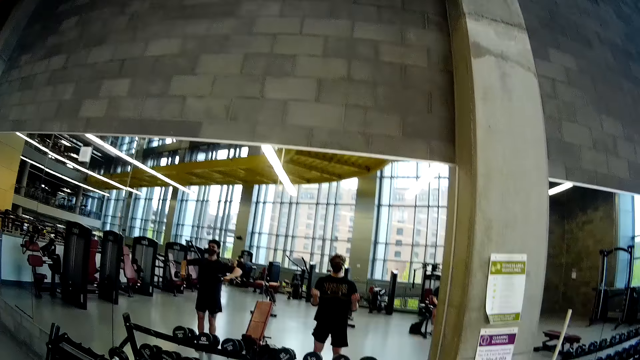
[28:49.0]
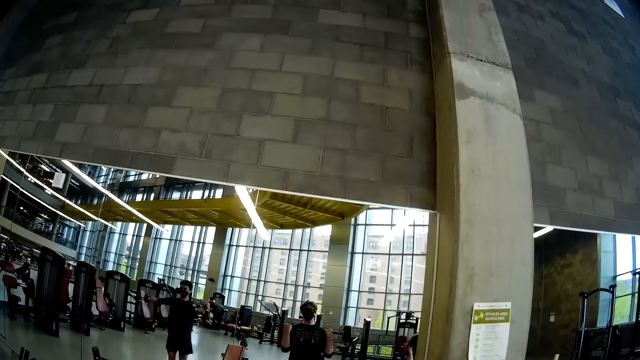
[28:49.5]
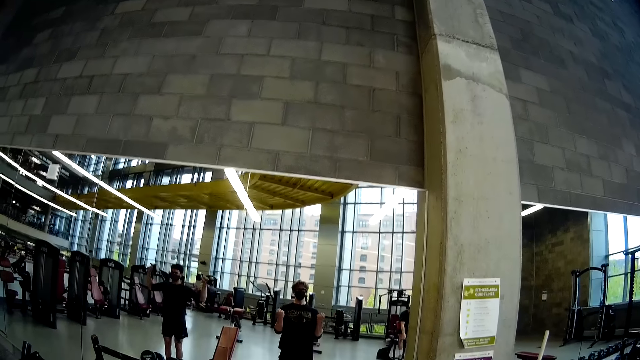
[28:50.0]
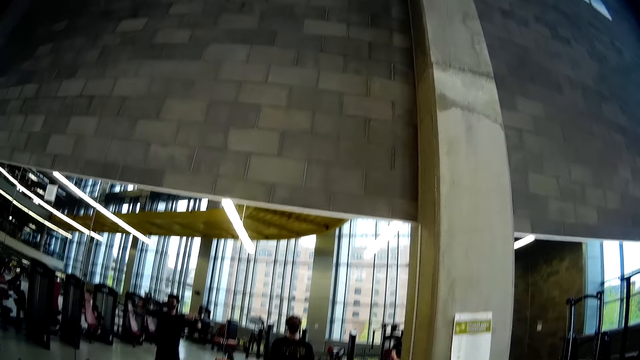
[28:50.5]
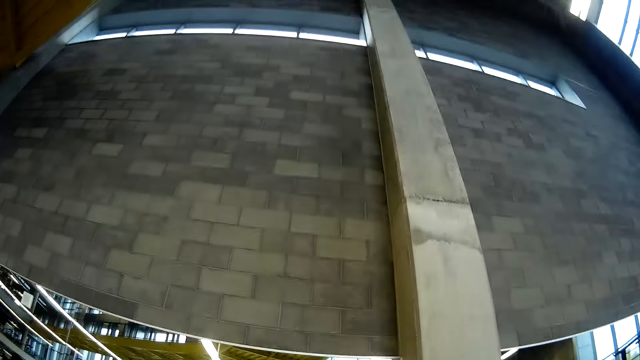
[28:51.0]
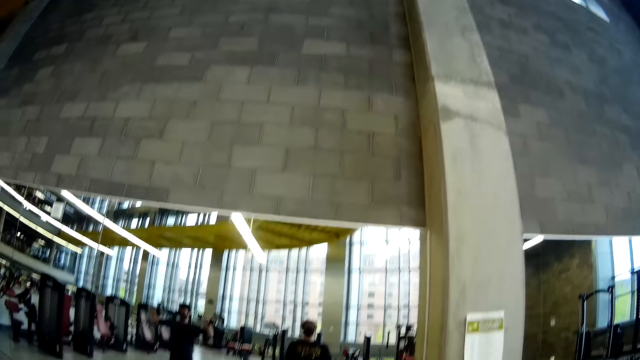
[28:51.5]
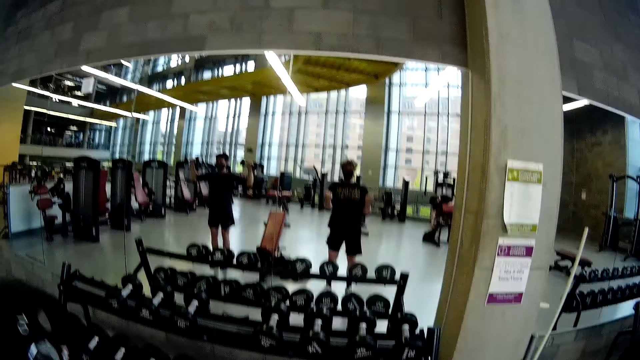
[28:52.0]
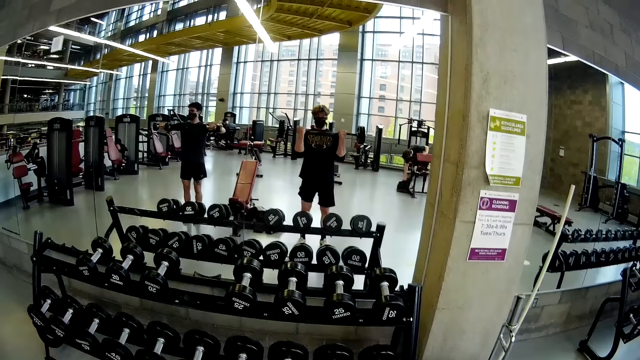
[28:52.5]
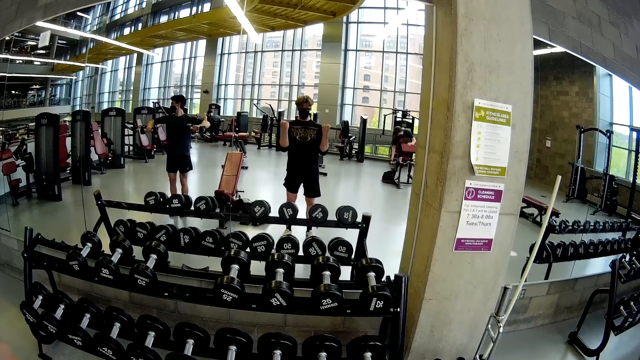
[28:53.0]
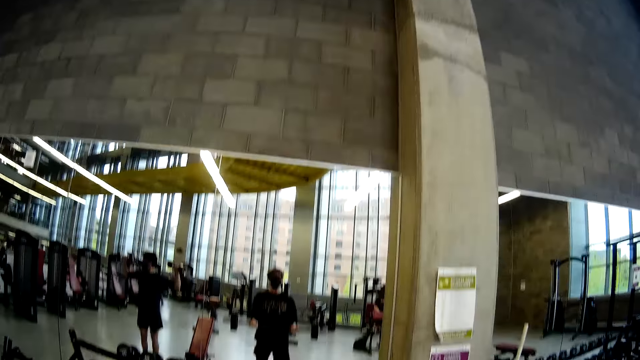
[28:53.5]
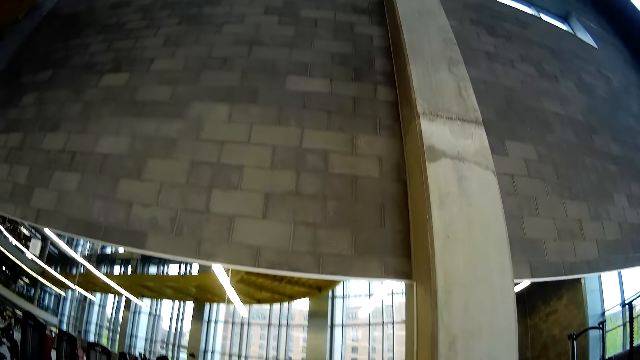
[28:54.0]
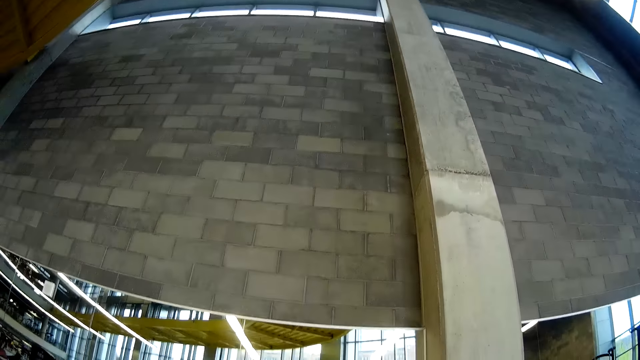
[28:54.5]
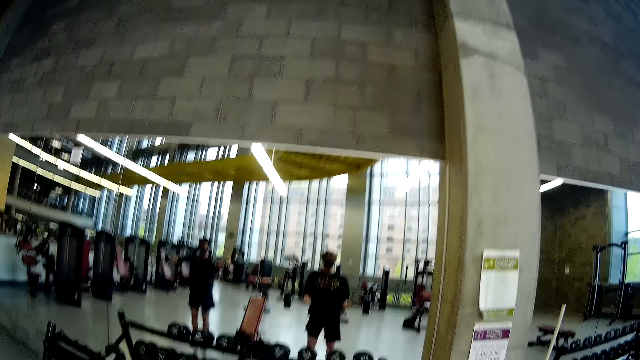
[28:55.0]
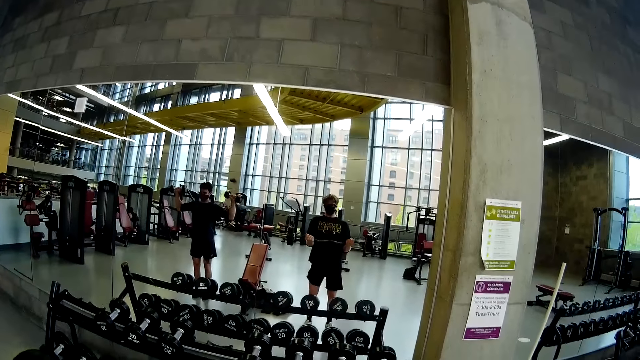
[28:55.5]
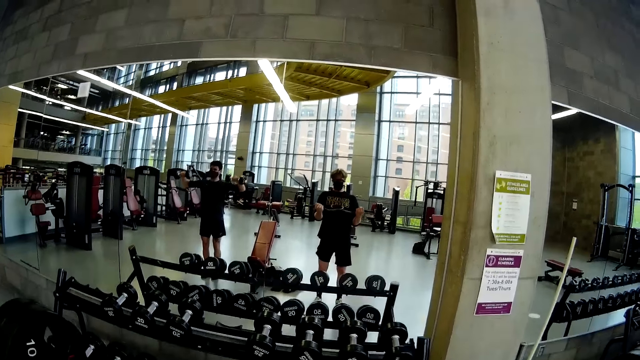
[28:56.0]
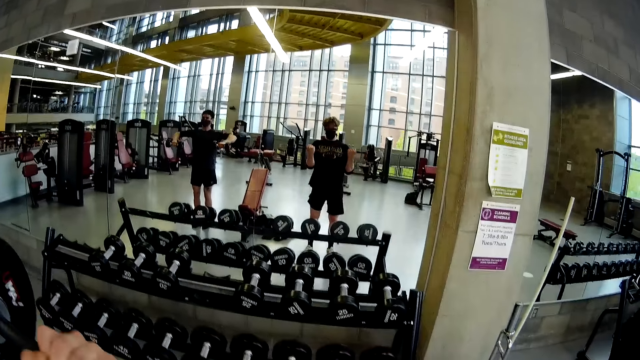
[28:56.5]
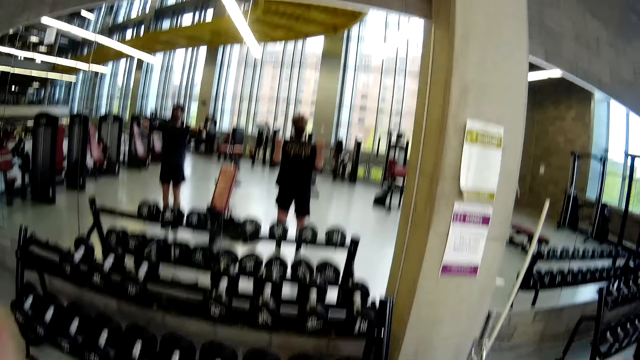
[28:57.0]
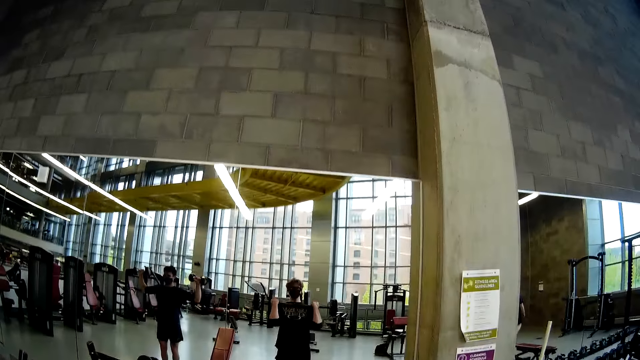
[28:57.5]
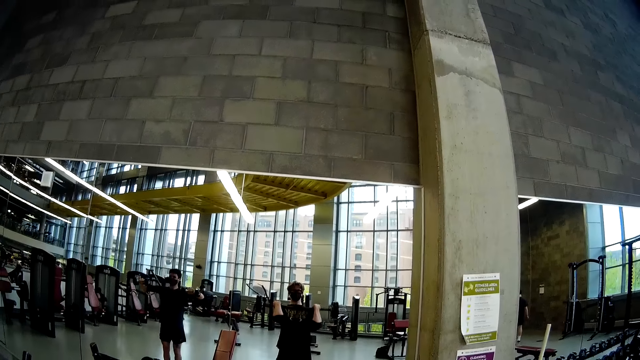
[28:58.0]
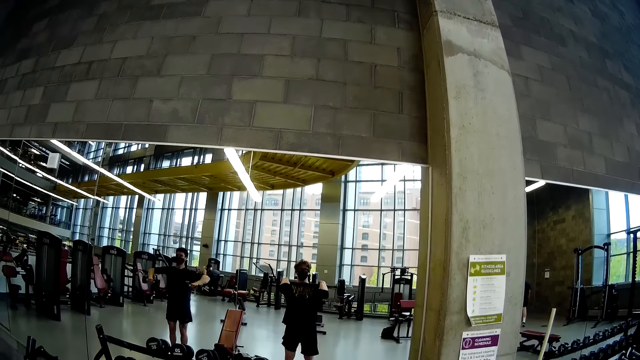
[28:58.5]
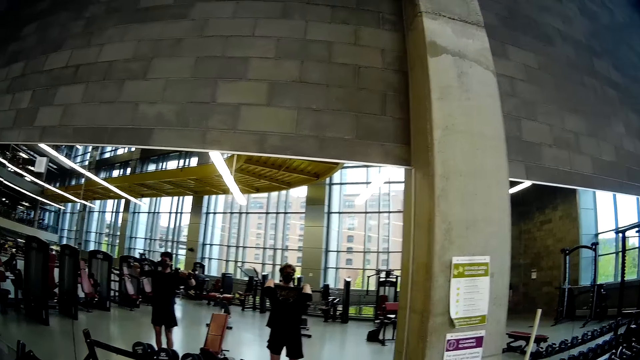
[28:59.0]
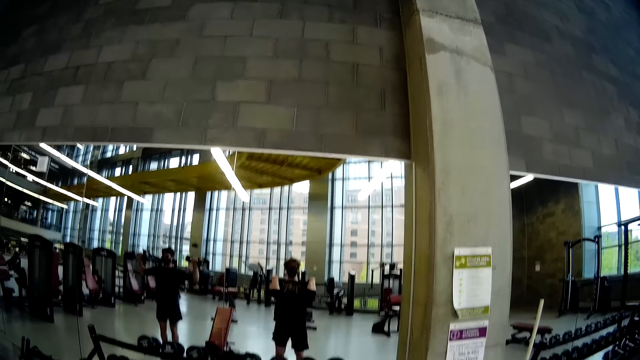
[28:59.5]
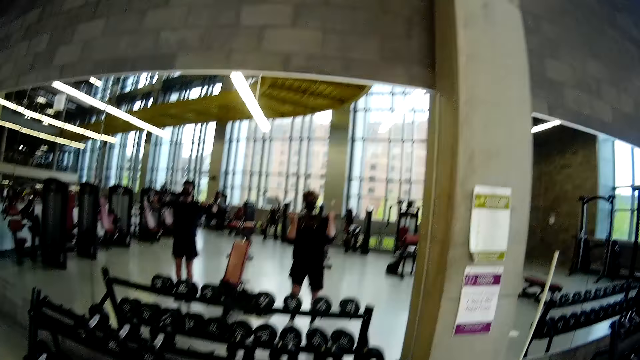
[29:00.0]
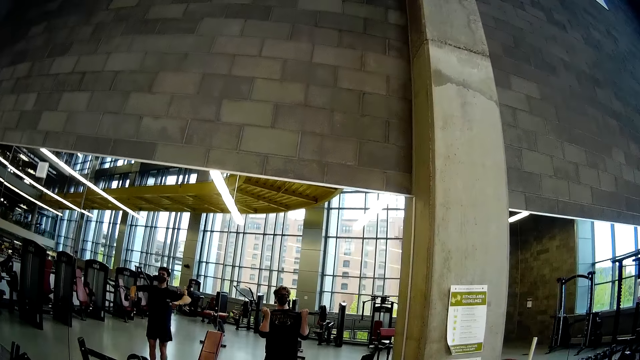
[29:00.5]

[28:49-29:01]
The camera wearer lifts a weight lifter.

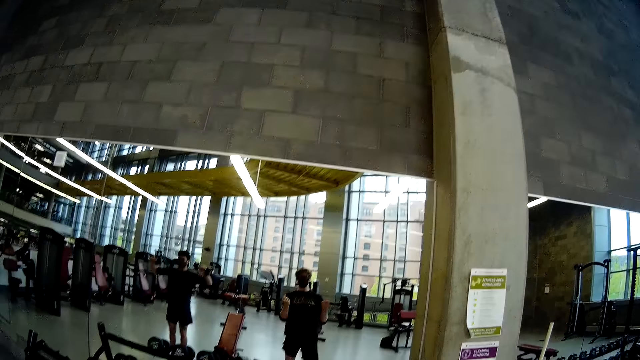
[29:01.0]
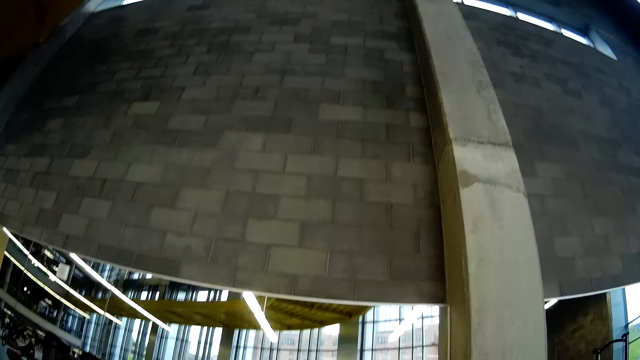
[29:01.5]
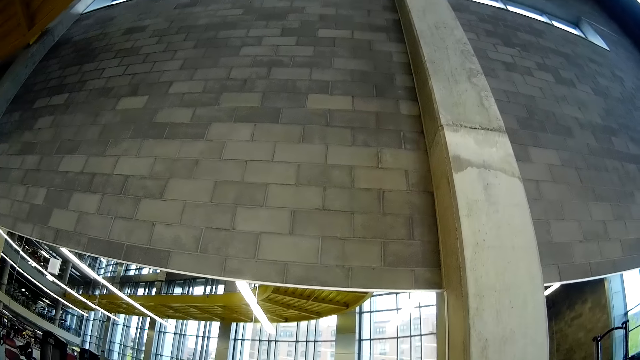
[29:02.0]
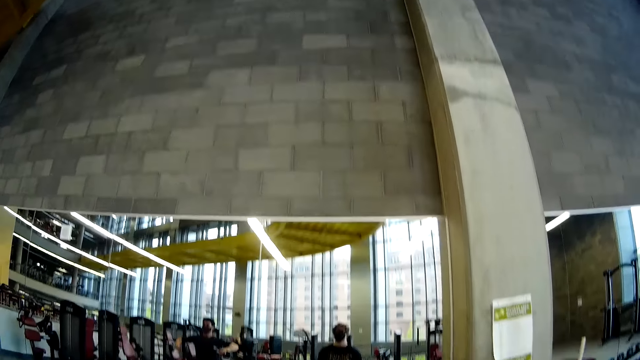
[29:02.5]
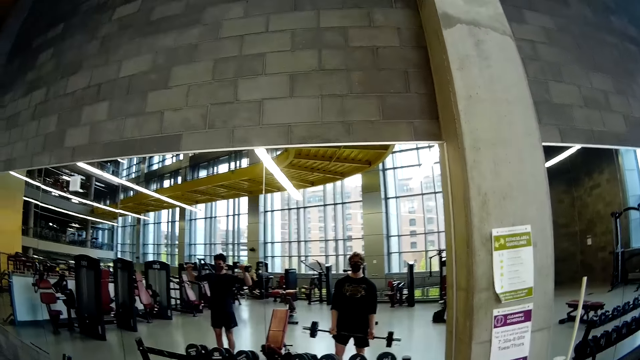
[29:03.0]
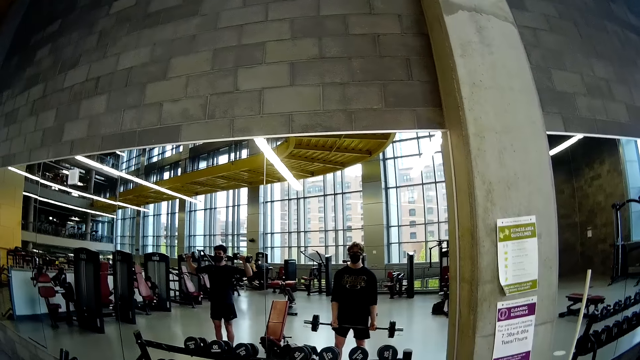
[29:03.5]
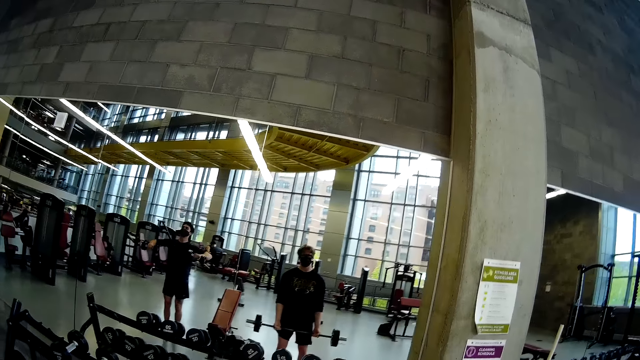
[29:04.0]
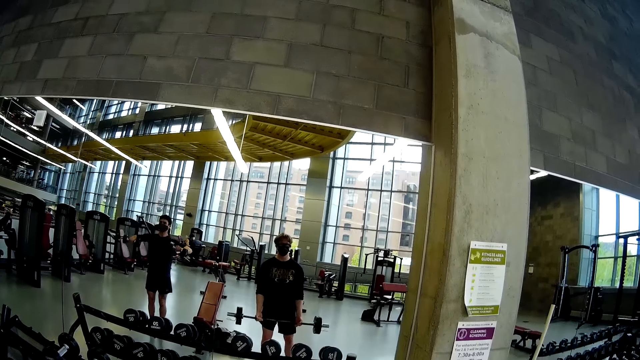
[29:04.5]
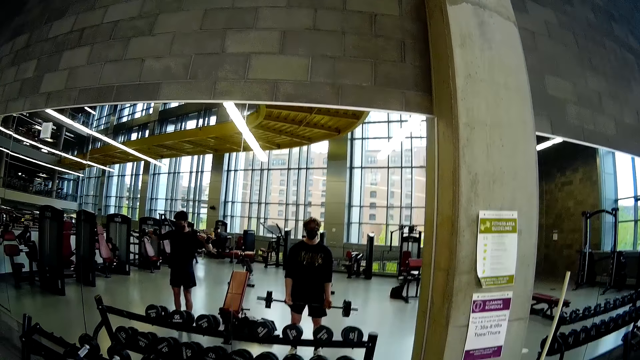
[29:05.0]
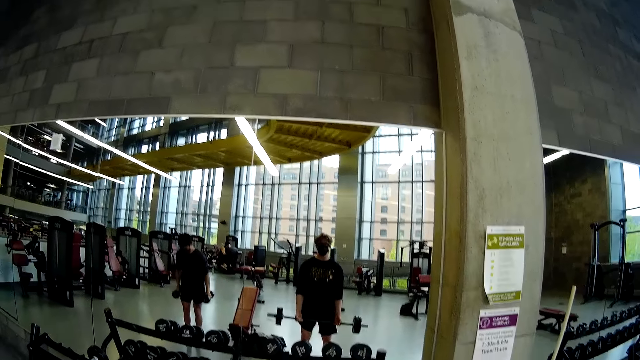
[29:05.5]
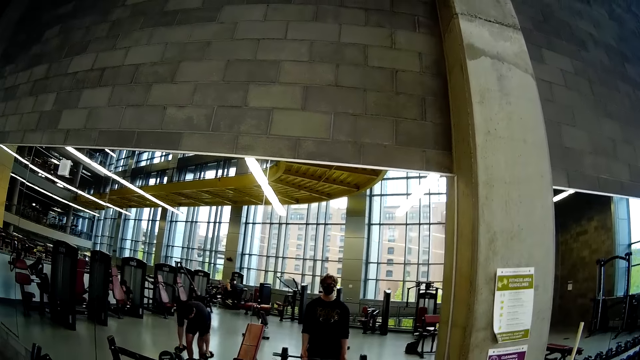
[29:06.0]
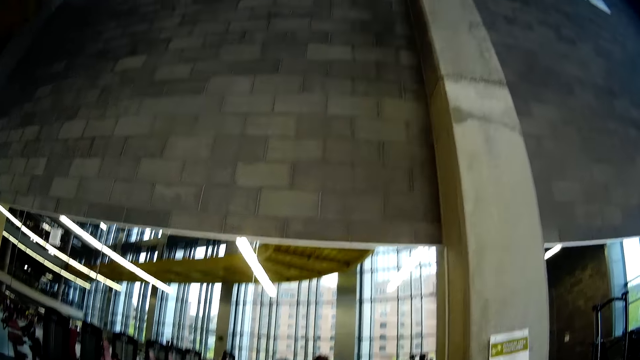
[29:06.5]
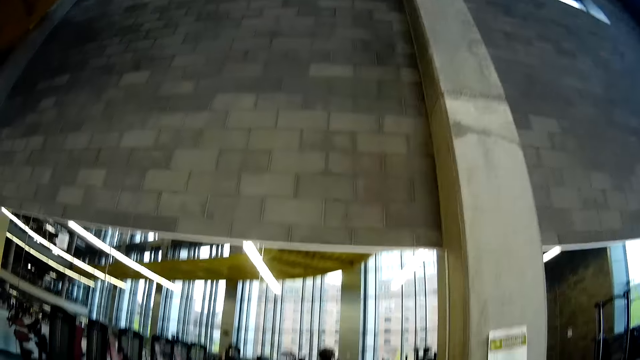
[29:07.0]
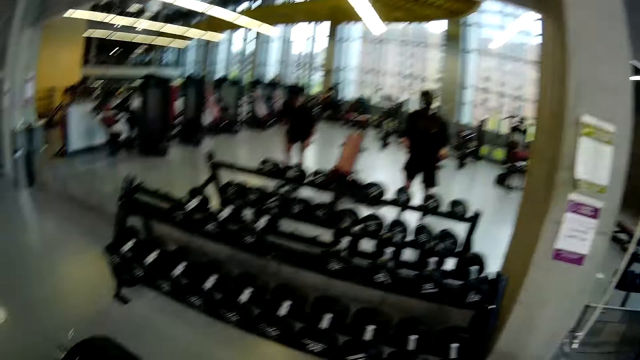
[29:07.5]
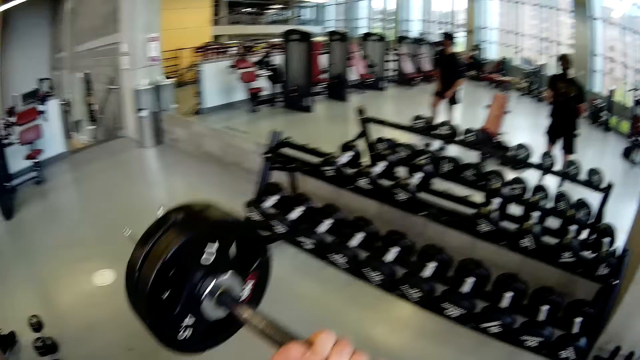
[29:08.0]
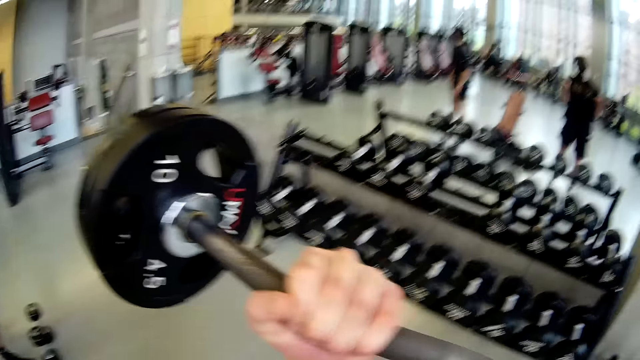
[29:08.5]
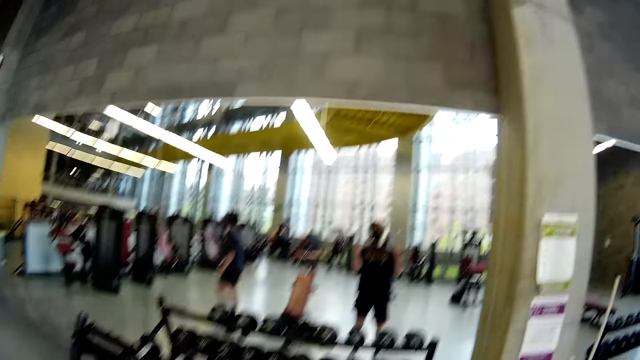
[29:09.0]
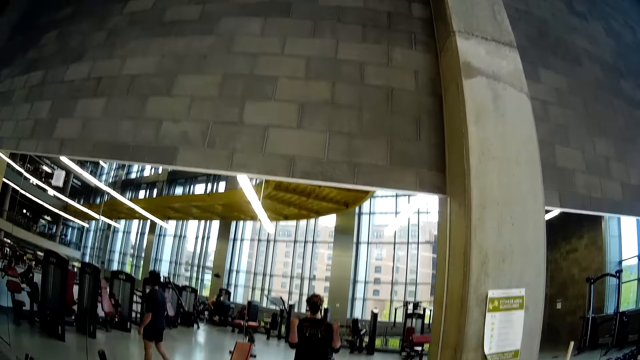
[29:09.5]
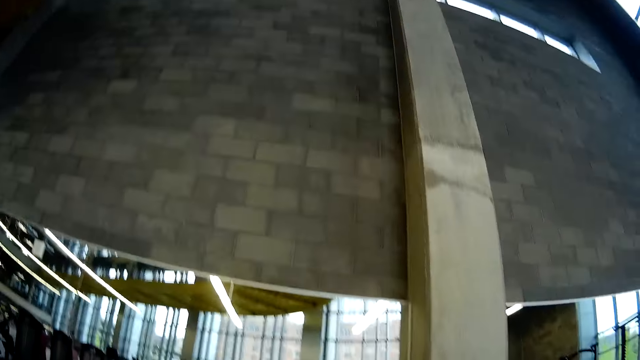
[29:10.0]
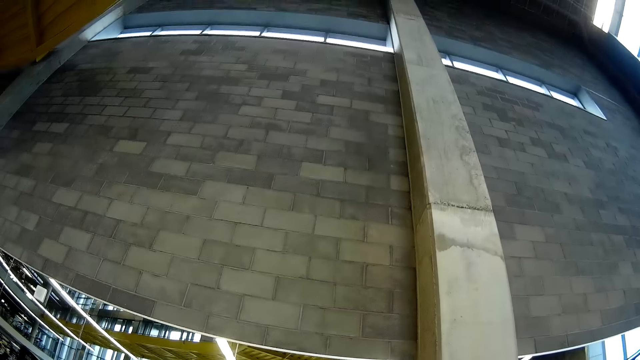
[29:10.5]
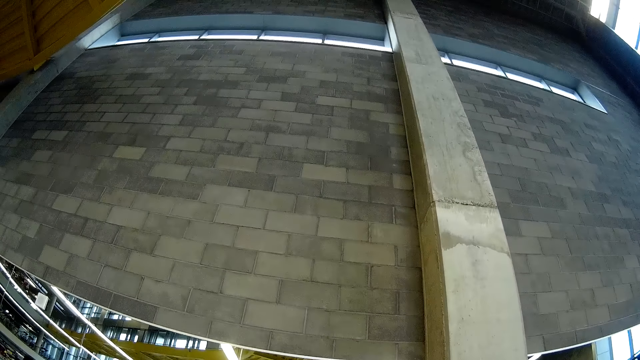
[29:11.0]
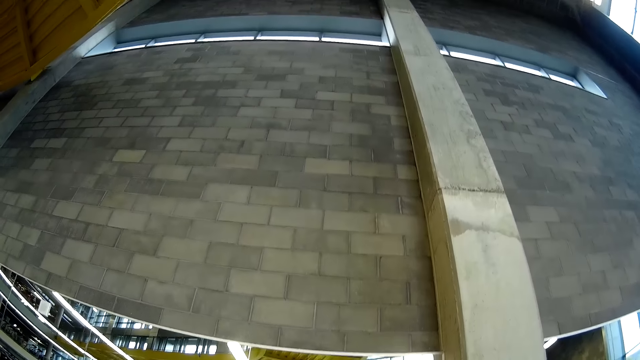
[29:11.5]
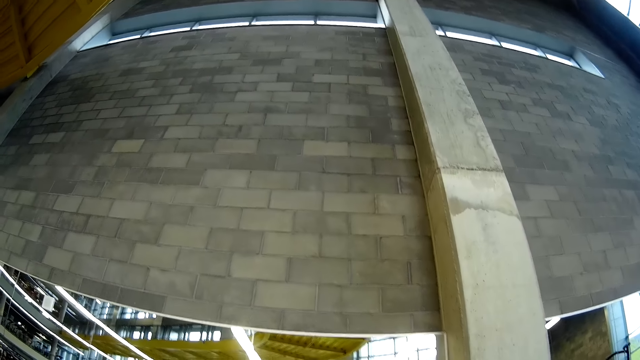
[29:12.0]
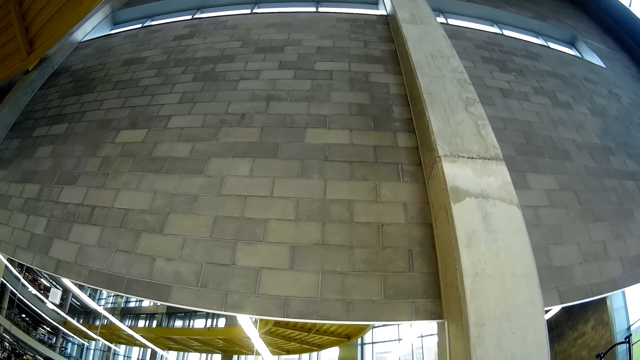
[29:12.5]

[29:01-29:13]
The man drops the dumbbell on the floor with both hands.
